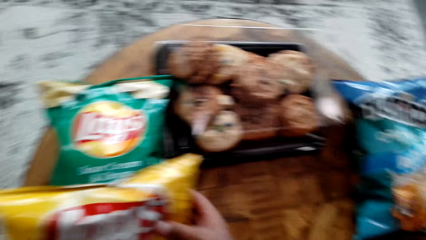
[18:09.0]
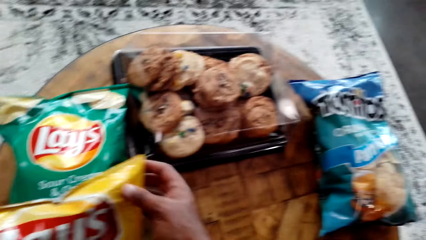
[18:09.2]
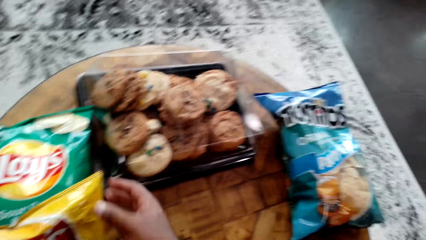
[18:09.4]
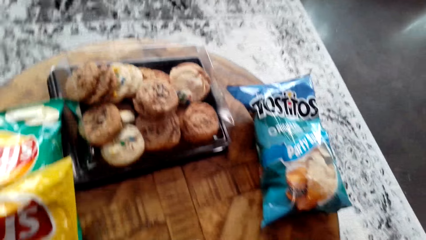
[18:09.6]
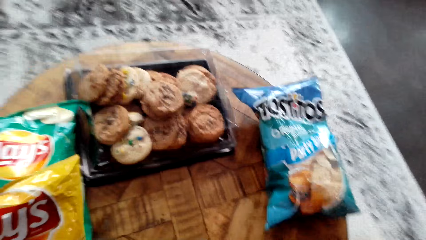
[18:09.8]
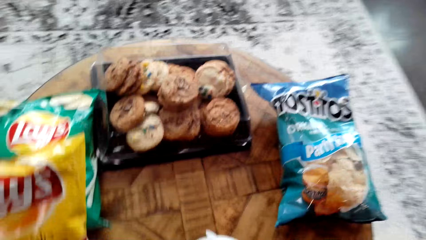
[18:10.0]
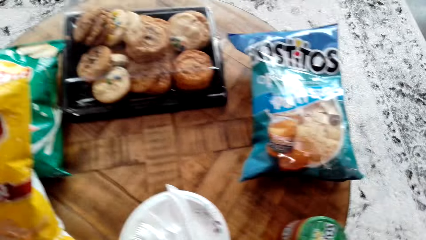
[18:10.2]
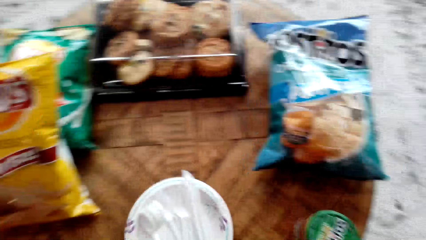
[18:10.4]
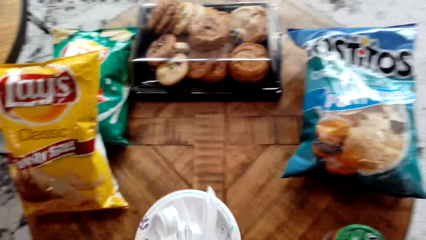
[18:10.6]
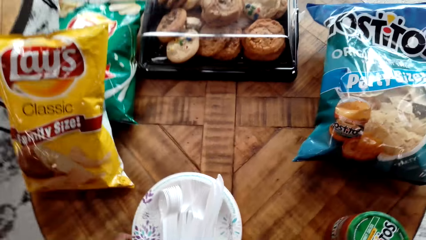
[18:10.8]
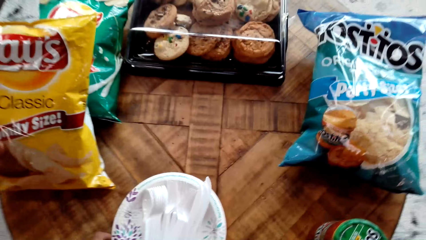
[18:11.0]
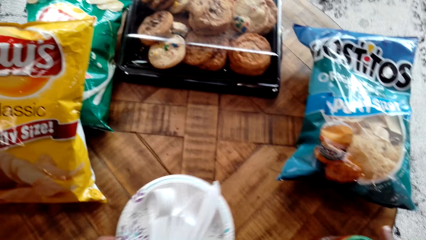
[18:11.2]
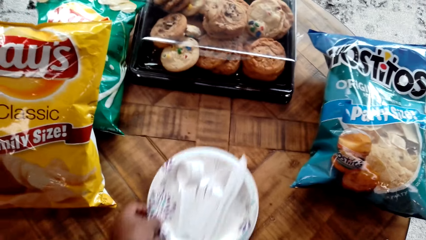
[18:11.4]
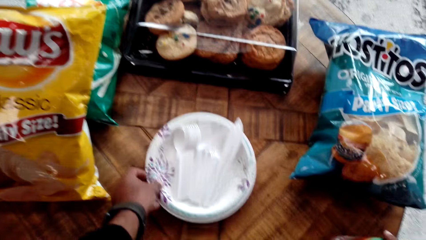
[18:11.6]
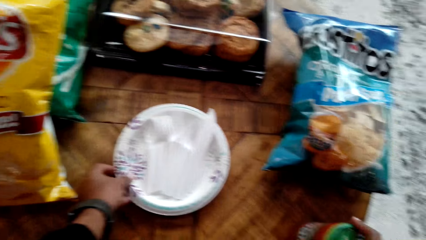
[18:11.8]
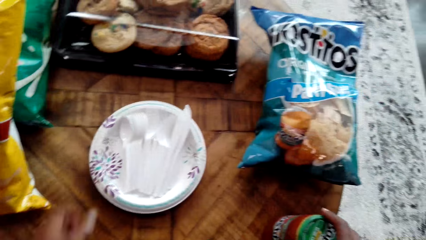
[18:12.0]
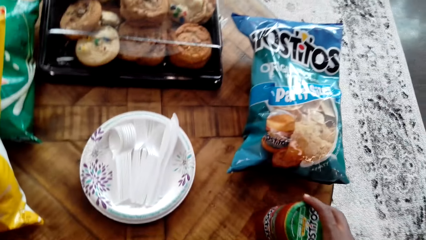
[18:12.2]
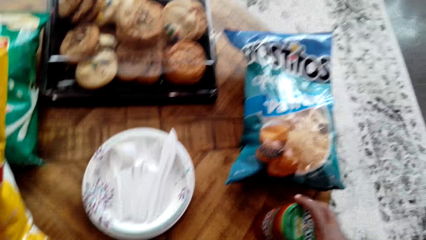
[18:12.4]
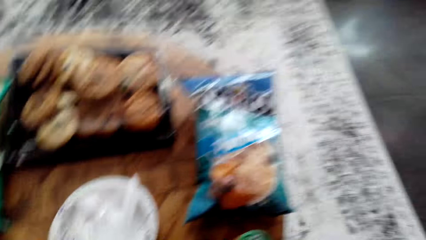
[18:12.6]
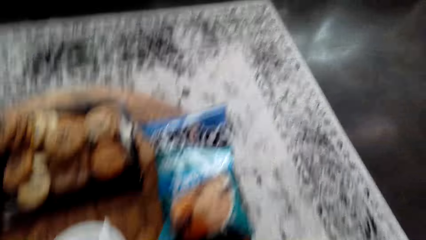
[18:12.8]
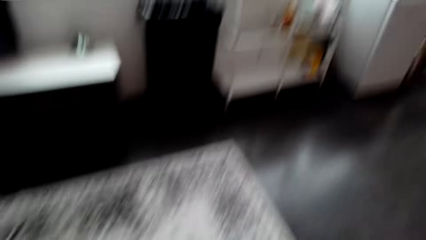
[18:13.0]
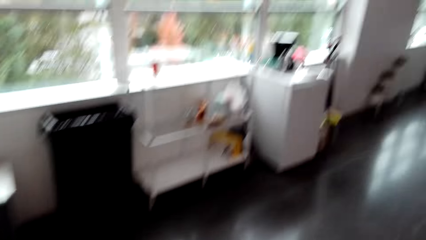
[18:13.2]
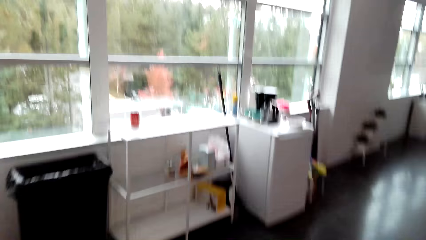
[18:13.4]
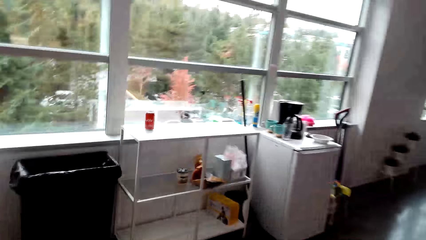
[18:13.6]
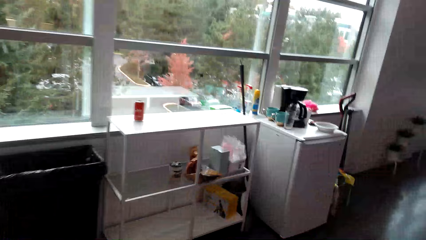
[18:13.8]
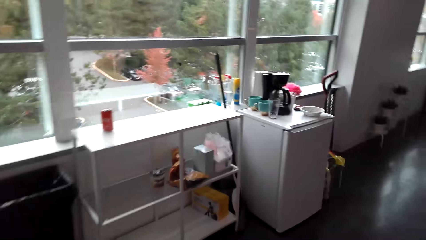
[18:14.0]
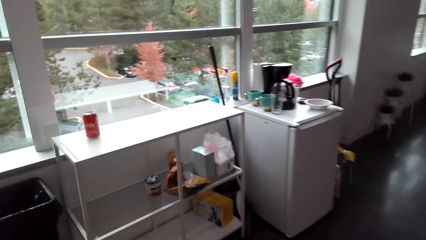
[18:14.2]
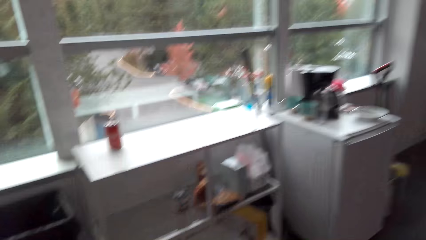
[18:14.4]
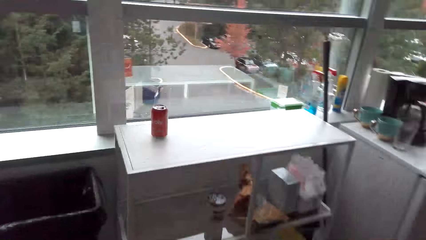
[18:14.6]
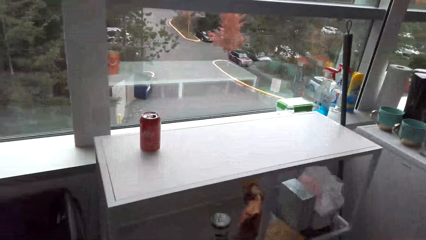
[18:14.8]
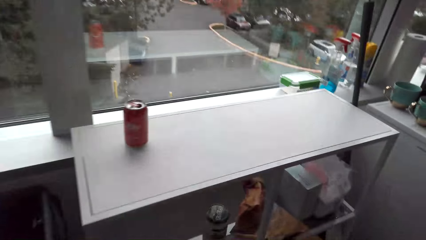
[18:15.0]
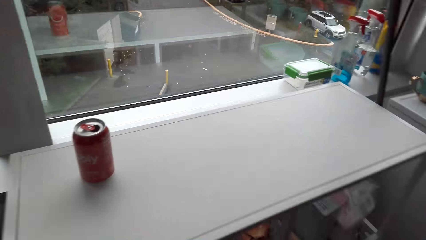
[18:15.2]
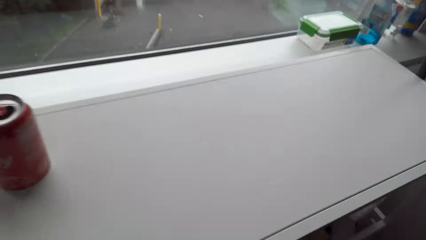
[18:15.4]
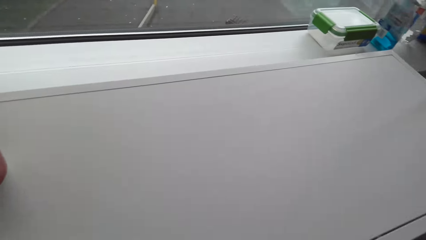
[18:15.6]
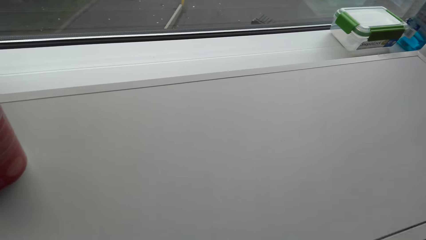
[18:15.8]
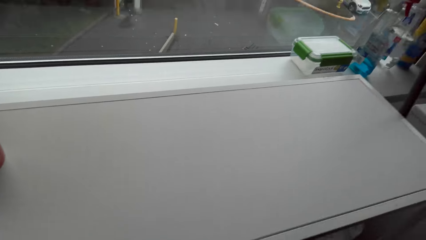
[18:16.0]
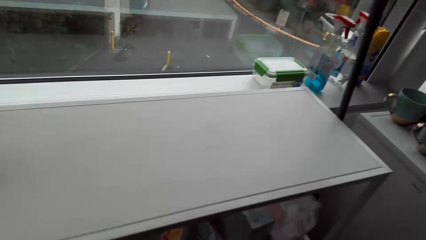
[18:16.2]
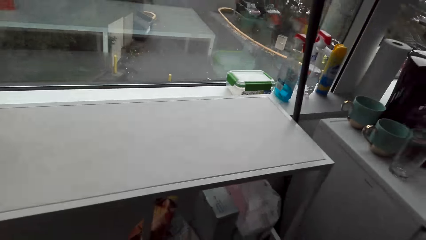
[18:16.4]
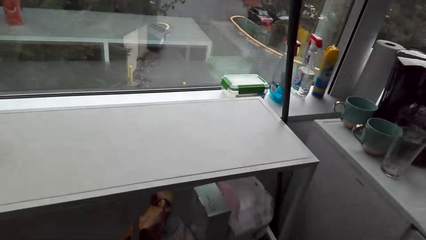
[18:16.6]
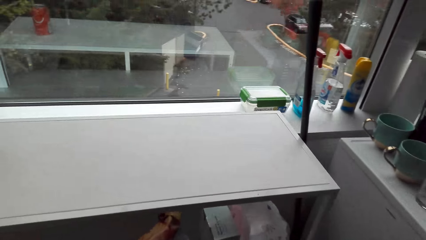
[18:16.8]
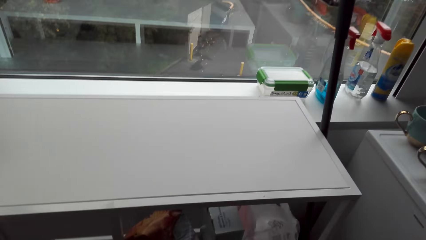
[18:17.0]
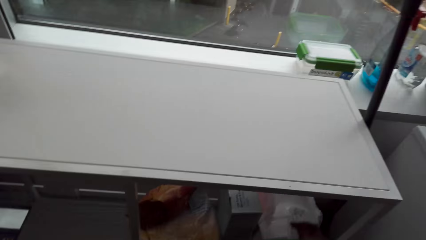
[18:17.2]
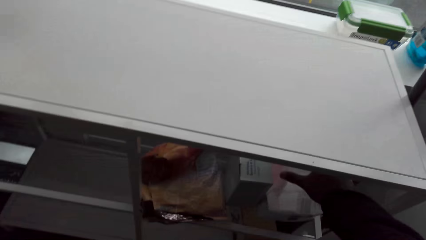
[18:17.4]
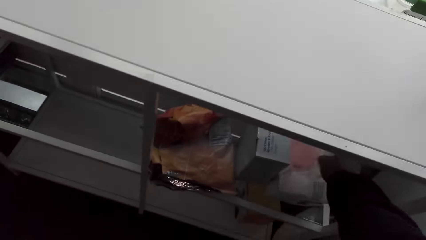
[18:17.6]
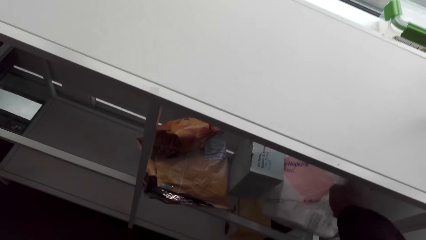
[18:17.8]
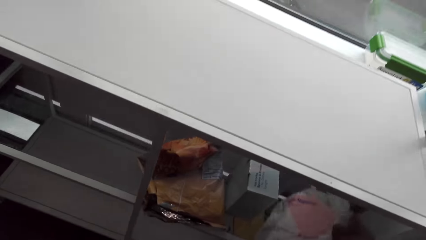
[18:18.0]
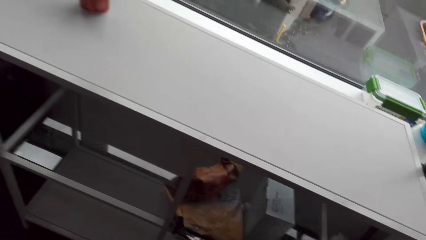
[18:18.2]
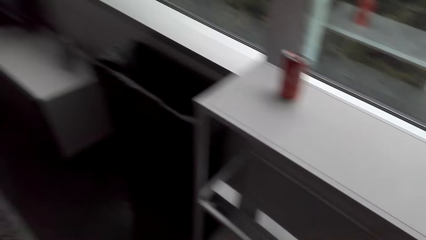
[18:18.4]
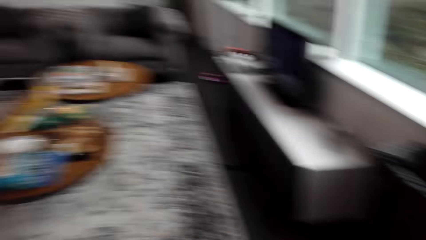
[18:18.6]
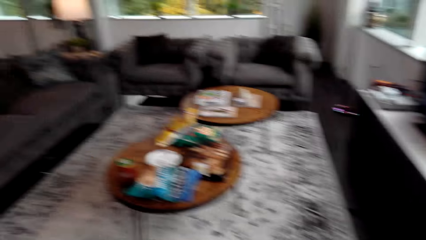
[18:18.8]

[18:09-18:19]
The camera wearer pushes a plate of spoons. They arrange the table. They walk around the apartment. They pick wipes from the shelf.

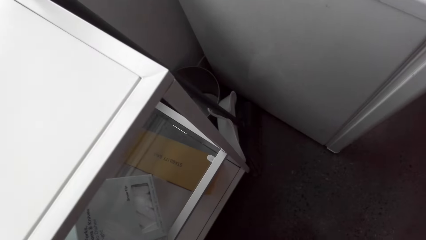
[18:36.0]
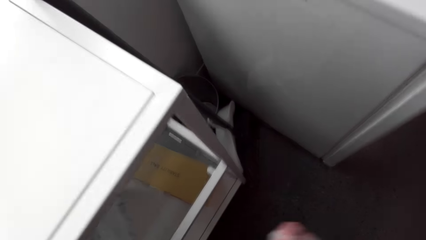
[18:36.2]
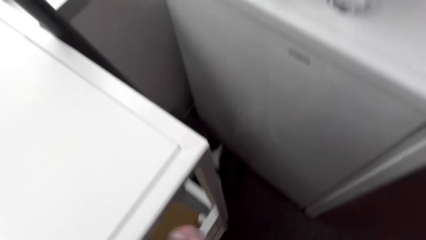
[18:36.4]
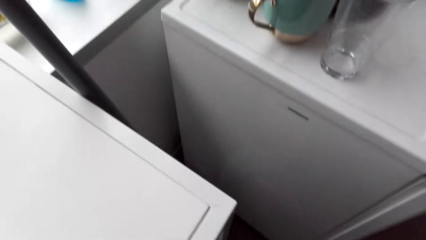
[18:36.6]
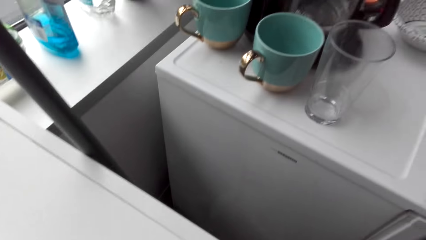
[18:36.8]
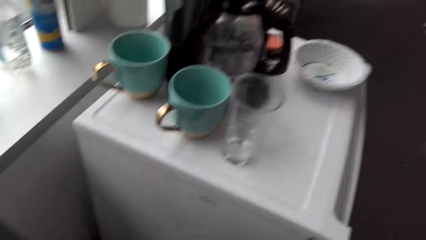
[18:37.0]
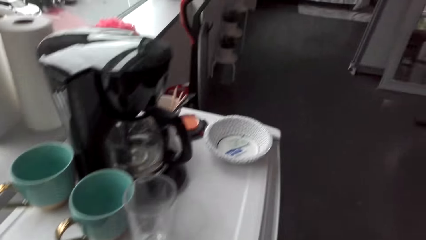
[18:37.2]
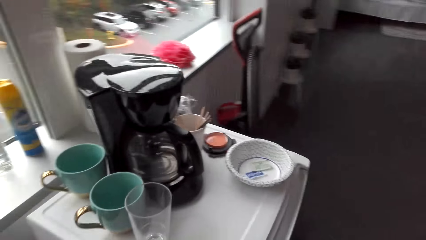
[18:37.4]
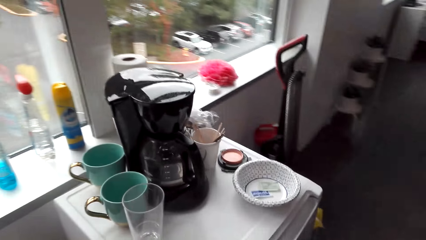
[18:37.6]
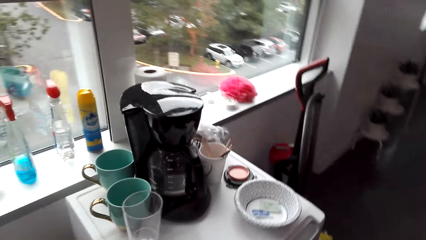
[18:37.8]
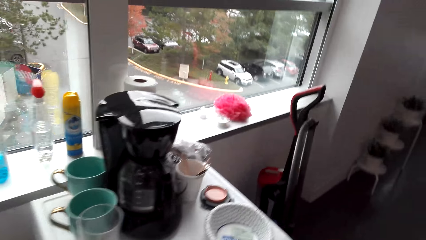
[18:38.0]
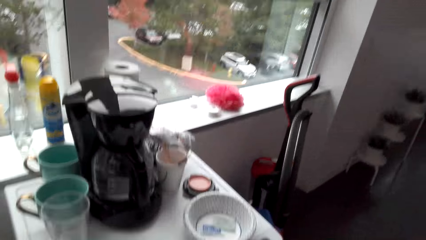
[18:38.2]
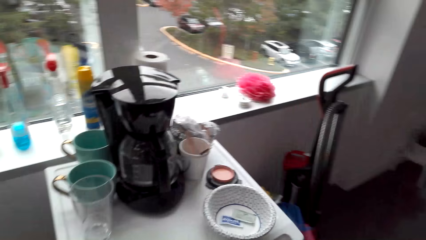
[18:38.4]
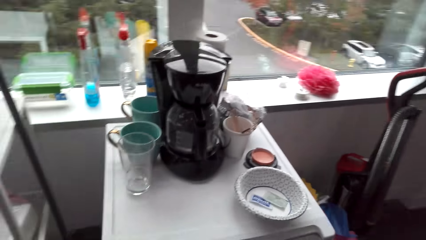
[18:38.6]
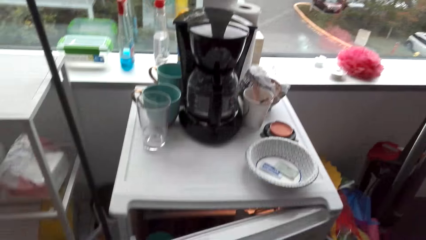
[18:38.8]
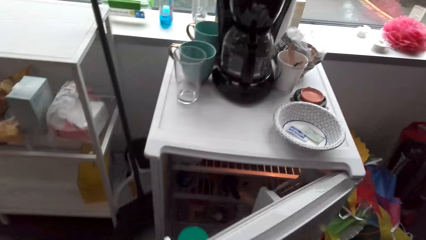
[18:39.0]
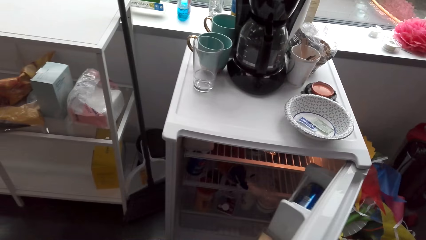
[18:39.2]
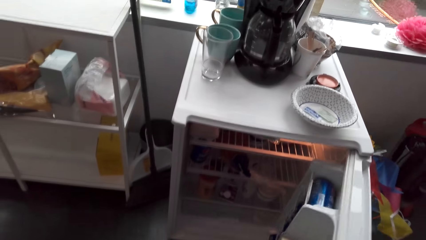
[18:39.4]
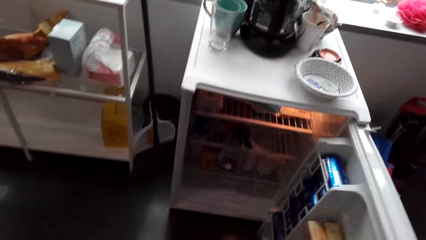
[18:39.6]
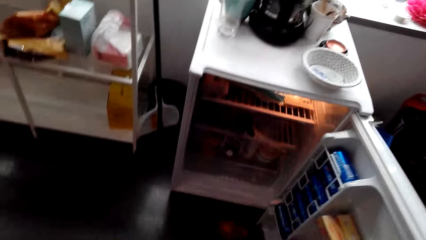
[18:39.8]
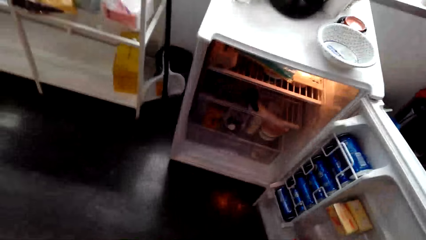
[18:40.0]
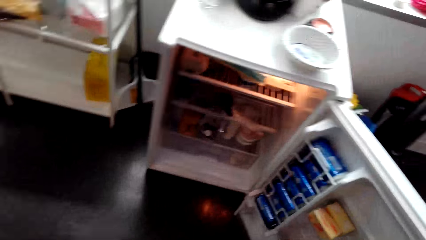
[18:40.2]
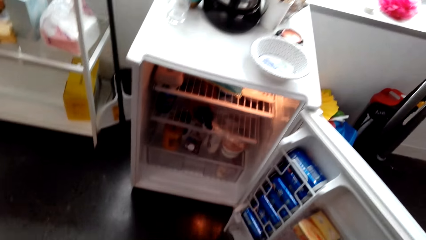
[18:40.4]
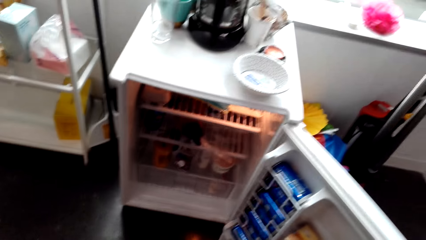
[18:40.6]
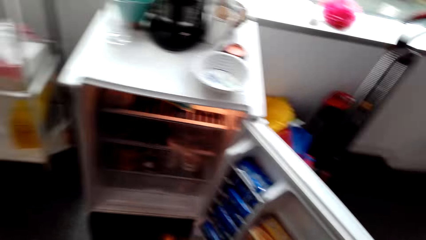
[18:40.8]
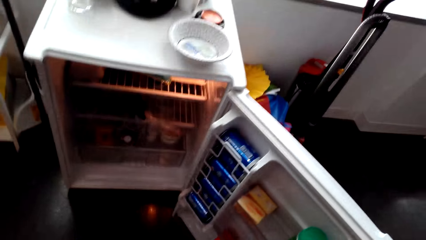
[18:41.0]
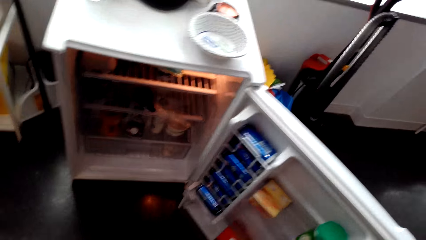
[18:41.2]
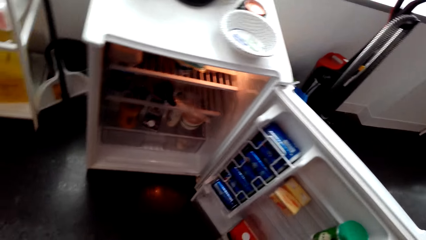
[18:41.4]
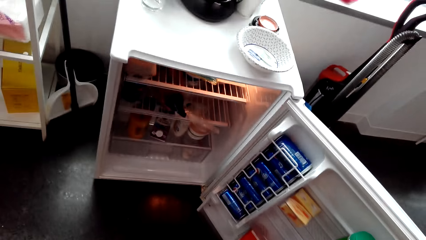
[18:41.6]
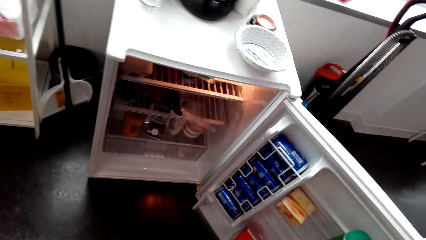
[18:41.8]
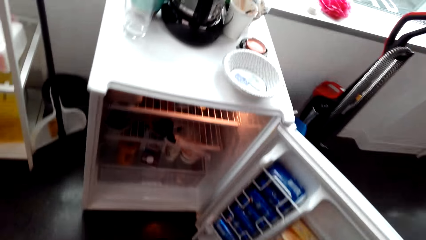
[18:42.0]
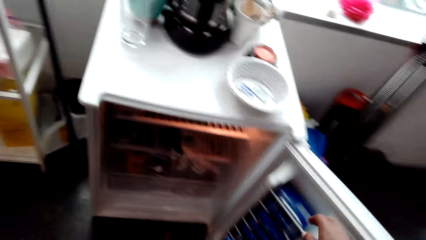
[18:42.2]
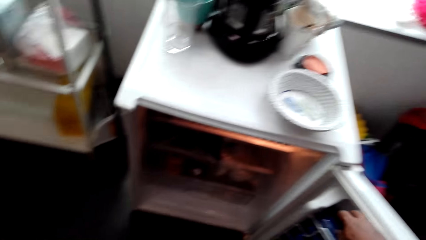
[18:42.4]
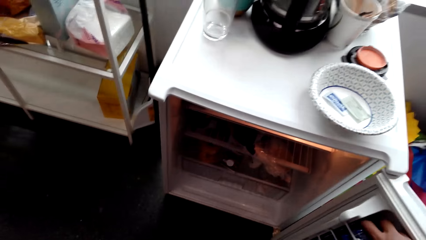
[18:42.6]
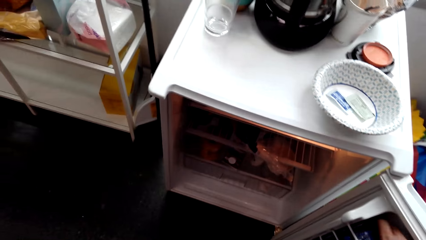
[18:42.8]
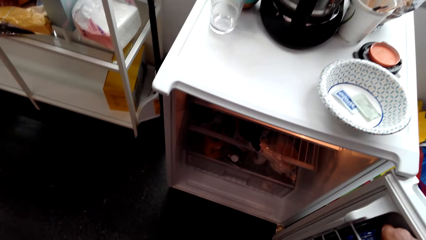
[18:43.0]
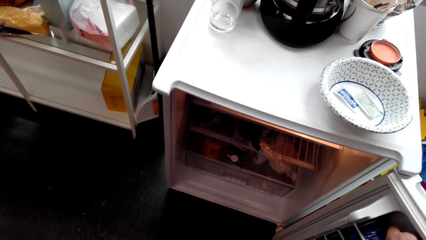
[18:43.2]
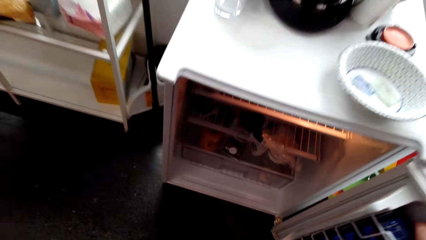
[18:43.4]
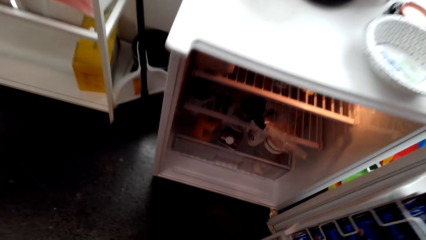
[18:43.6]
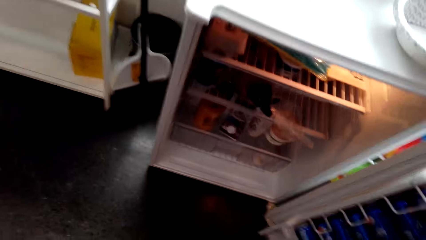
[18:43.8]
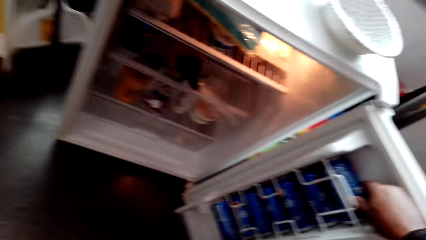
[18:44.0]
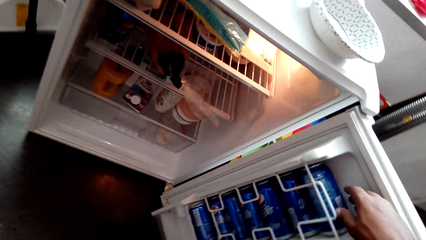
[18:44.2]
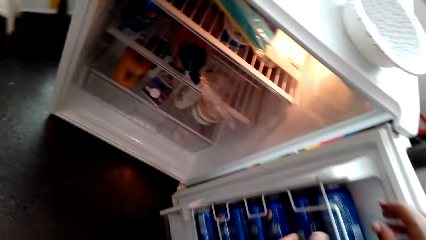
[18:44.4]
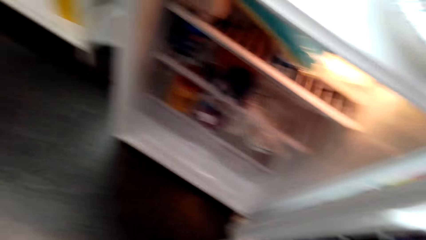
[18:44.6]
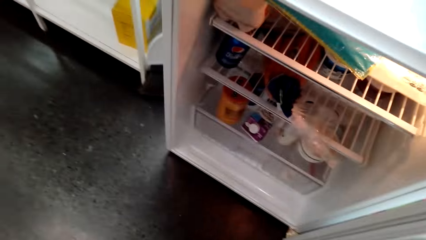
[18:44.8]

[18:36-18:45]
The camera wearer arranges the shelf. They stare at the coffee maker. They open the fridge. They pick soda from the fridge.
